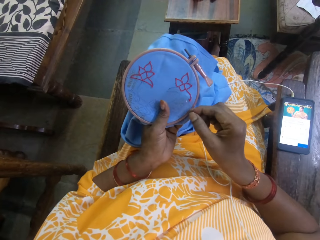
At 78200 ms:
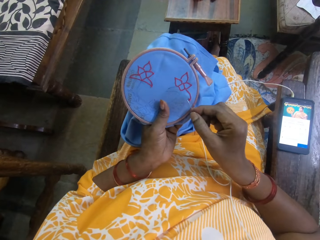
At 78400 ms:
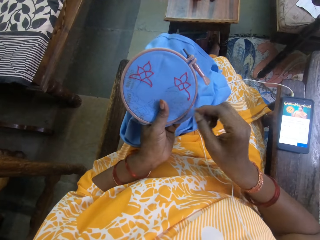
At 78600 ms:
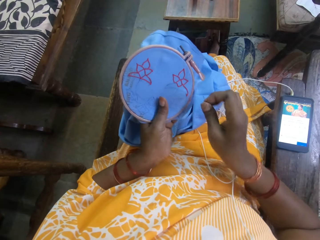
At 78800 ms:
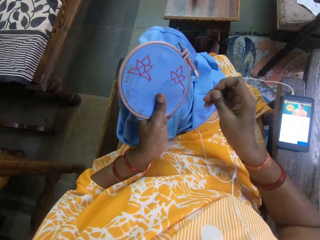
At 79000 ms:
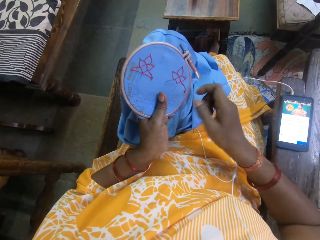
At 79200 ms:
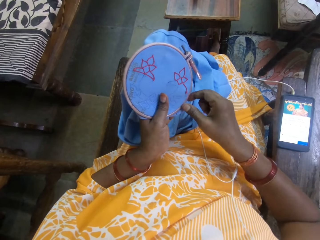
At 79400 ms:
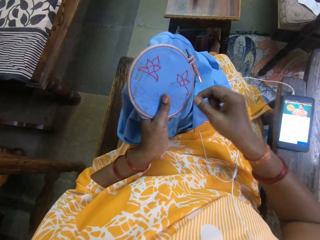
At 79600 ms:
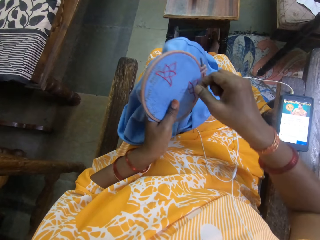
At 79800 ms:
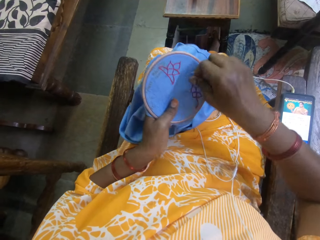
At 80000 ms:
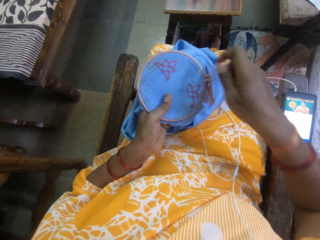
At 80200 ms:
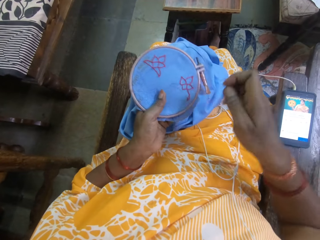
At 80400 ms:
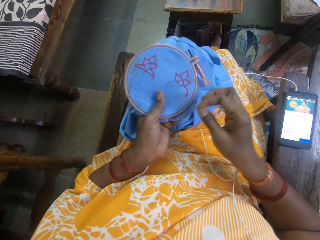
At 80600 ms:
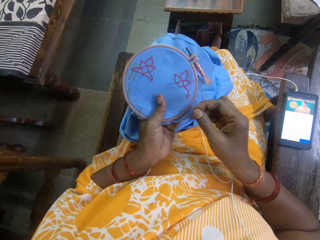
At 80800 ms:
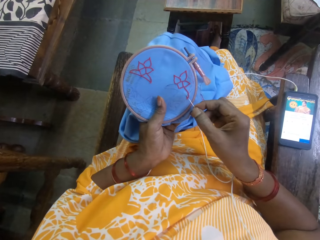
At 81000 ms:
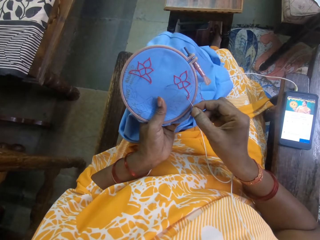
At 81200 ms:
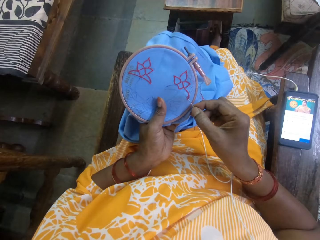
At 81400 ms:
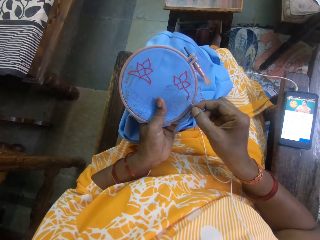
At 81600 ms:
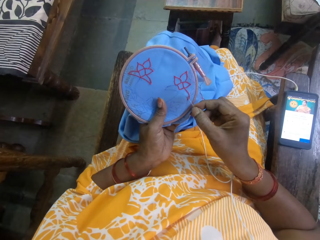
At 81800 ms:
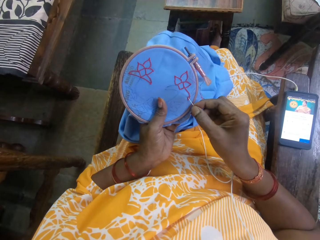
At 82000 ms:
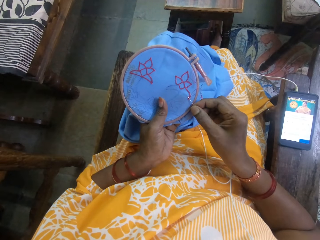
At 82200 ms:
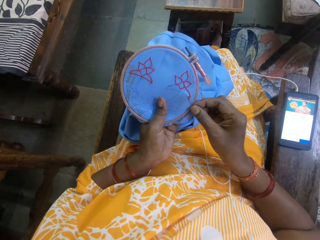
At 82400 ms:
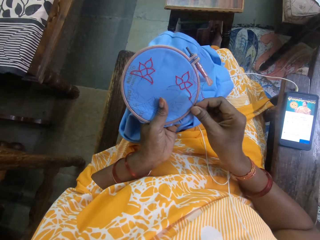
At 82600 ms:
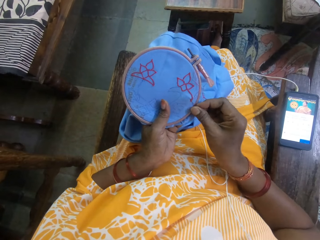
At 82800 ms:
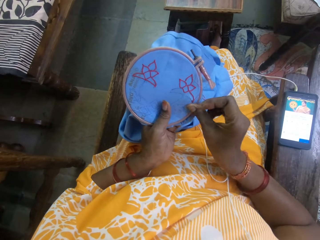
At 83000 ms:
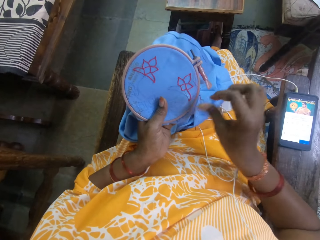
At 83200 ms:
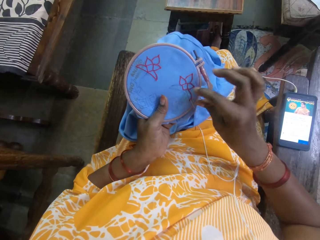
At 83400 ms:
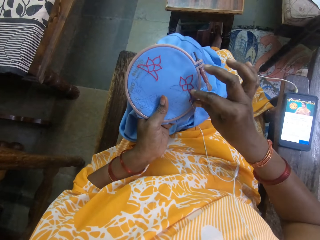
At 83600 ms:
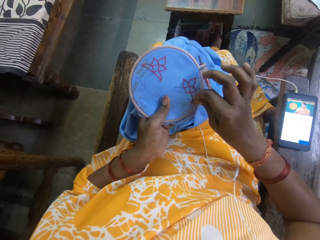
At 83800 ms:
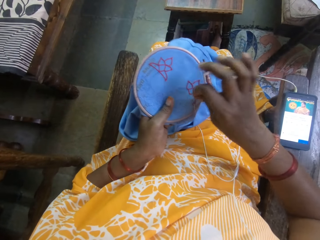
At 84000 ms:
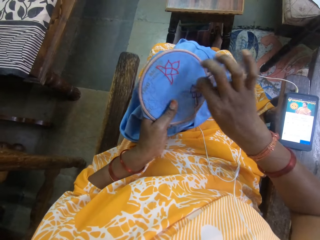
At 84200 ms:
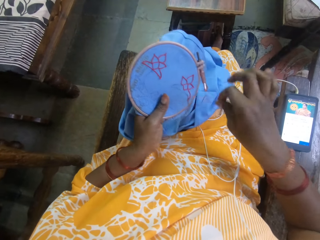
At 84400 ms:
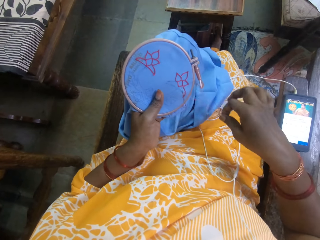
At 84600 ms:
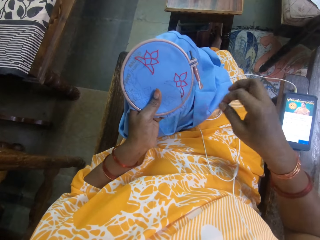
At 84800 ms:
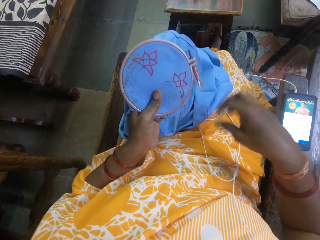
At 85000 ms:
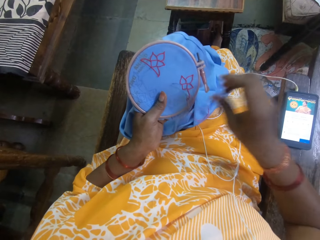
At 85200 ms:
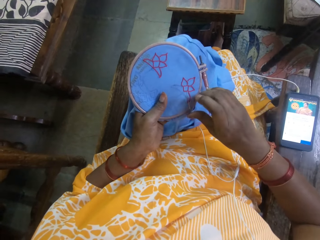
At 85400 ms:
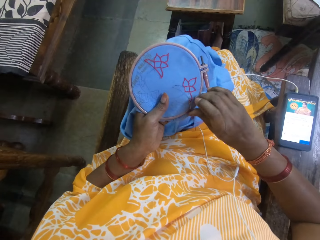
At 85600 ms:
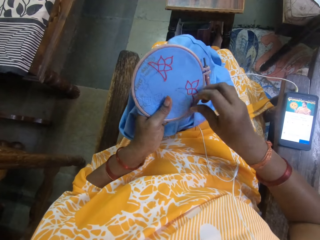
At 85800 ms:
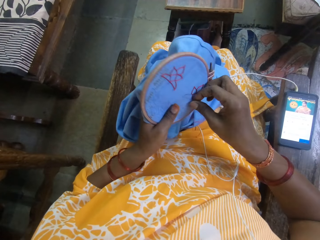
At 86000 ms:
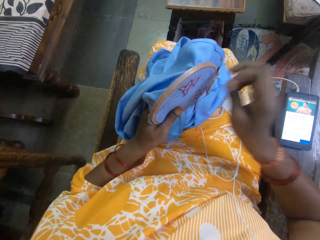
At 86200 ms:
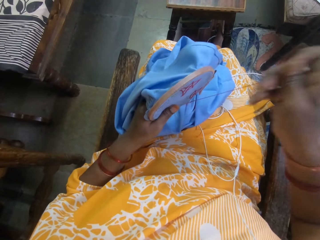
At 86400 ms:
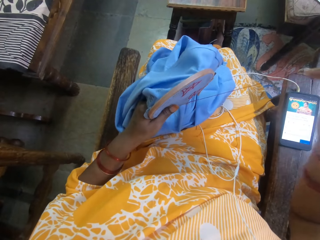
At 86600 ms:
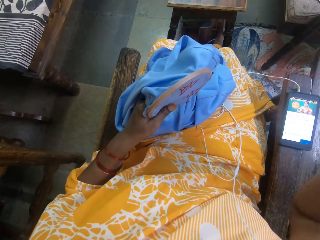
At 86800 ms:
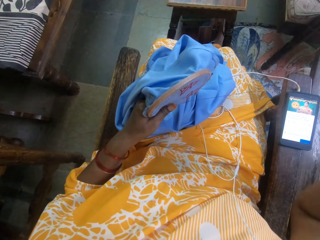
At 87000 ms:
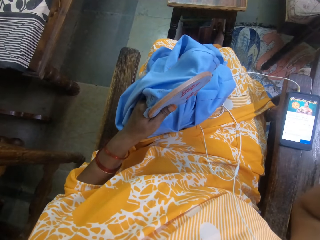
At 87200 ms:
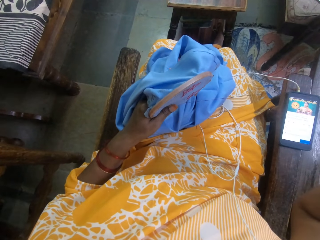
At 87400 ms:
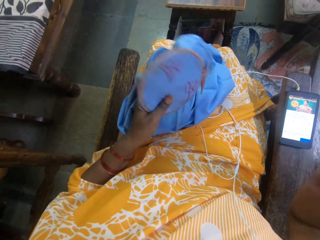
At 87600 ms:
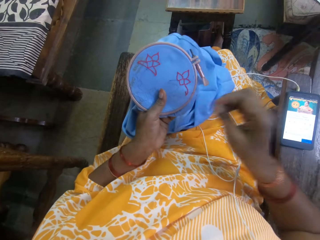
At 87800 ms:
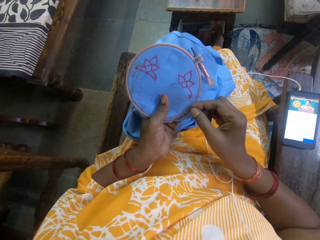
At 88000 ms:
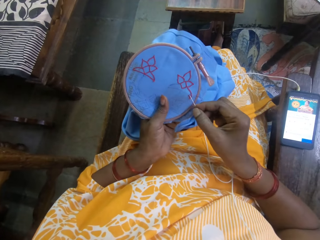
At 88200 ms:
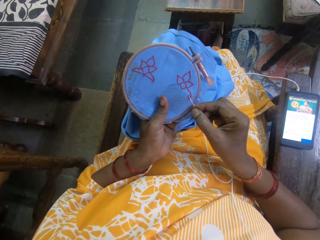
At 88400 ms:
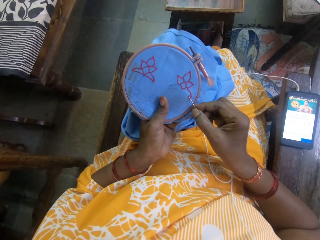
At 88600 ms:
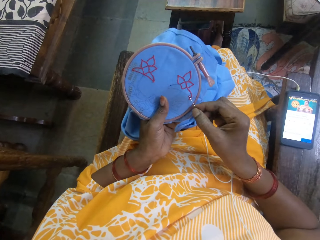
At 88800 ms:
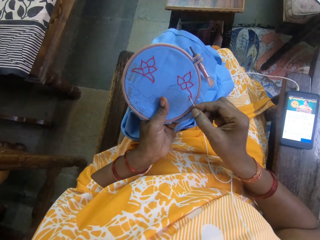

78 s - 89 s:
The camera wearer sews the cloth with a needle. They pull the thread. They sew the cloth with the needle. They pull the thread.

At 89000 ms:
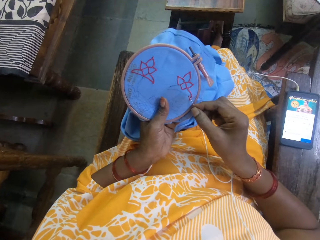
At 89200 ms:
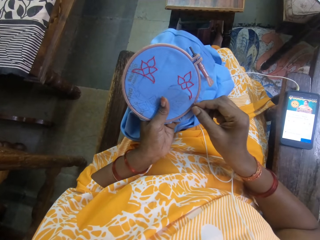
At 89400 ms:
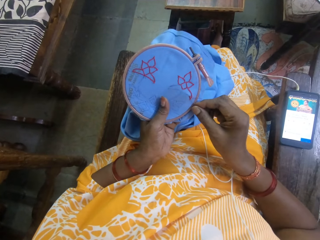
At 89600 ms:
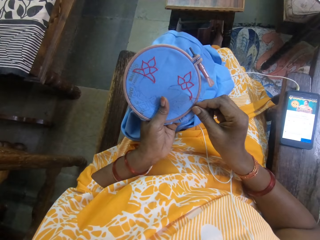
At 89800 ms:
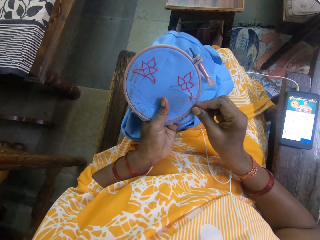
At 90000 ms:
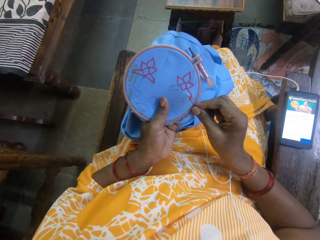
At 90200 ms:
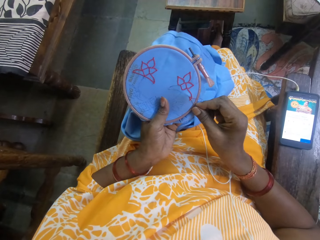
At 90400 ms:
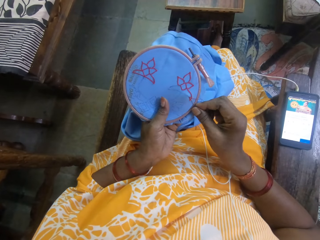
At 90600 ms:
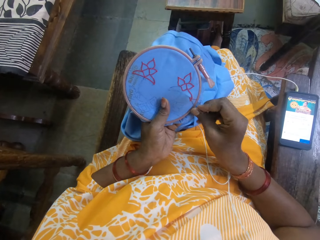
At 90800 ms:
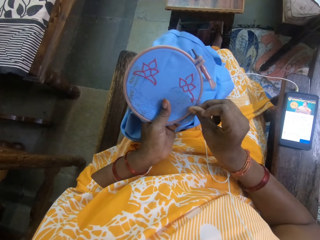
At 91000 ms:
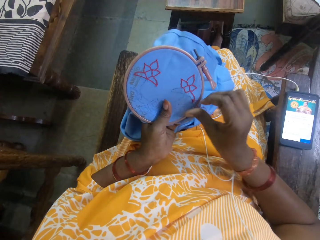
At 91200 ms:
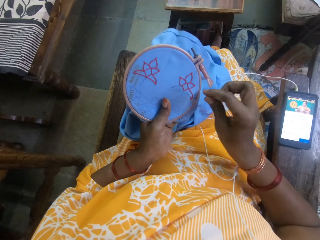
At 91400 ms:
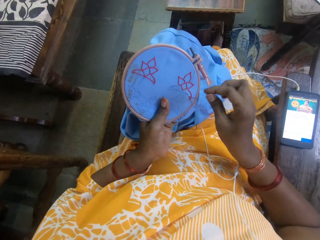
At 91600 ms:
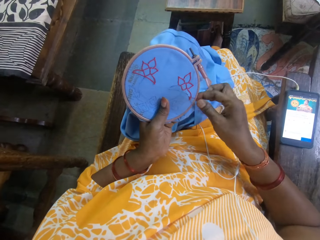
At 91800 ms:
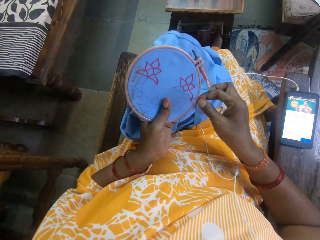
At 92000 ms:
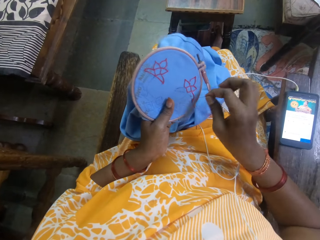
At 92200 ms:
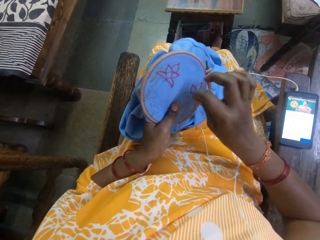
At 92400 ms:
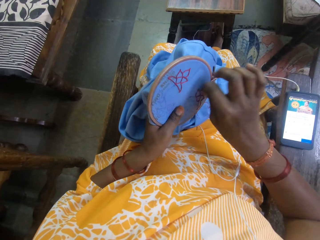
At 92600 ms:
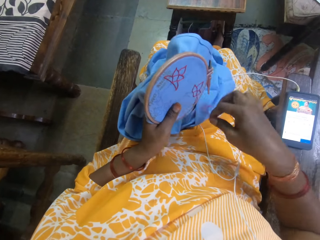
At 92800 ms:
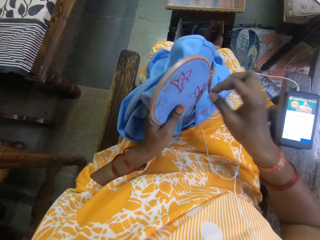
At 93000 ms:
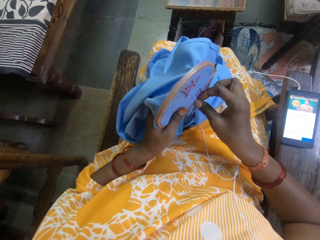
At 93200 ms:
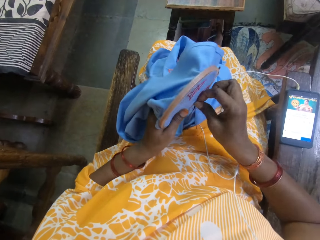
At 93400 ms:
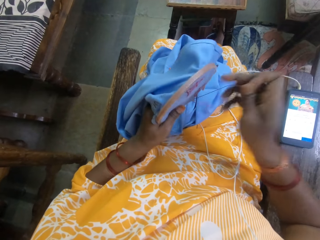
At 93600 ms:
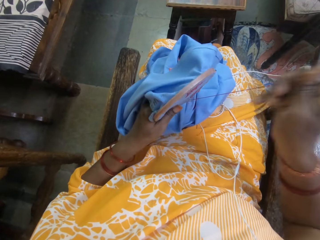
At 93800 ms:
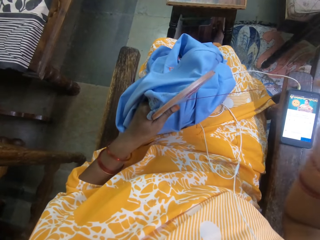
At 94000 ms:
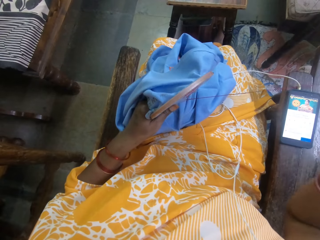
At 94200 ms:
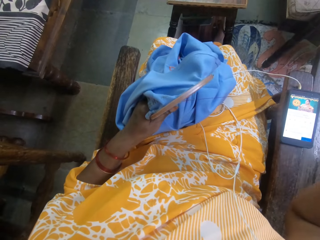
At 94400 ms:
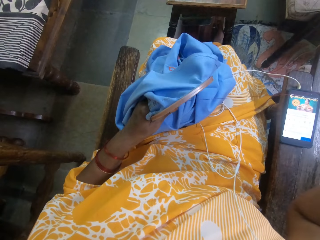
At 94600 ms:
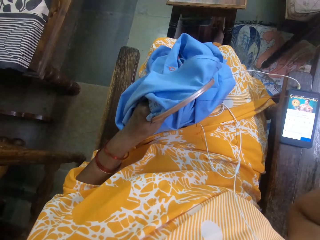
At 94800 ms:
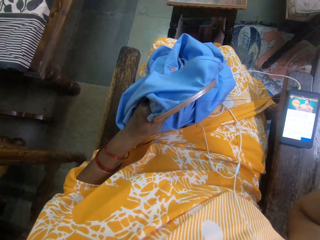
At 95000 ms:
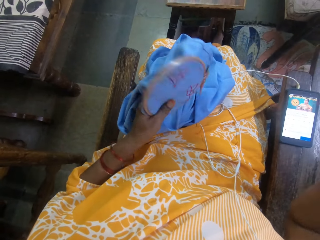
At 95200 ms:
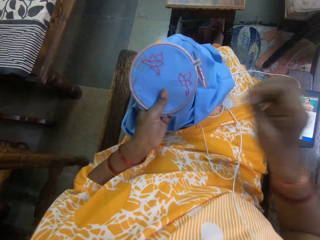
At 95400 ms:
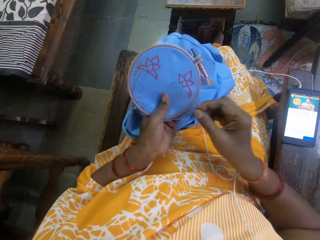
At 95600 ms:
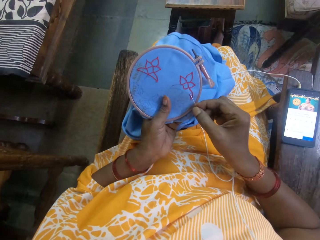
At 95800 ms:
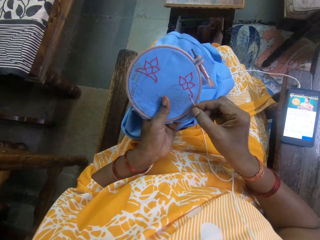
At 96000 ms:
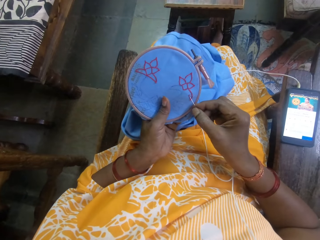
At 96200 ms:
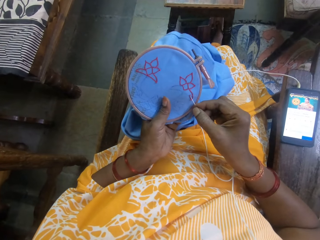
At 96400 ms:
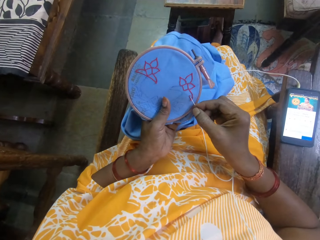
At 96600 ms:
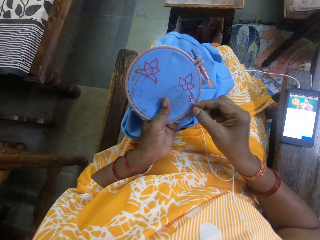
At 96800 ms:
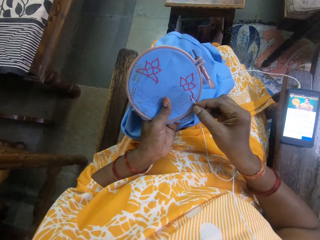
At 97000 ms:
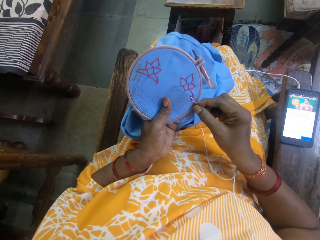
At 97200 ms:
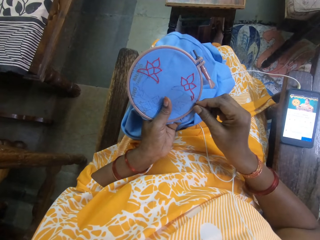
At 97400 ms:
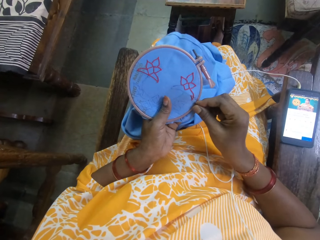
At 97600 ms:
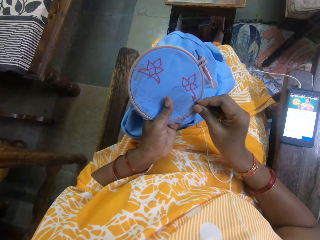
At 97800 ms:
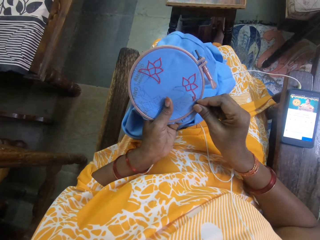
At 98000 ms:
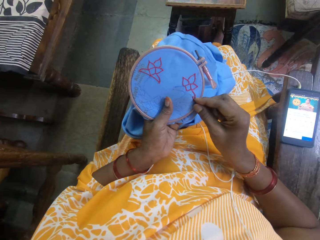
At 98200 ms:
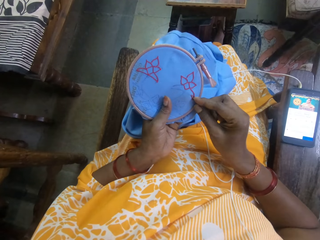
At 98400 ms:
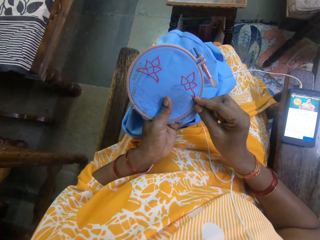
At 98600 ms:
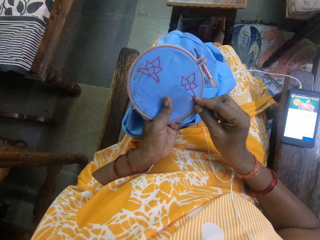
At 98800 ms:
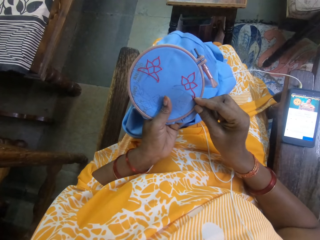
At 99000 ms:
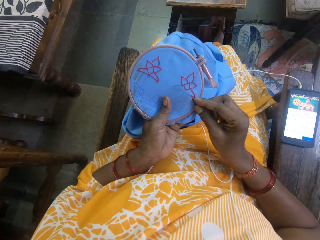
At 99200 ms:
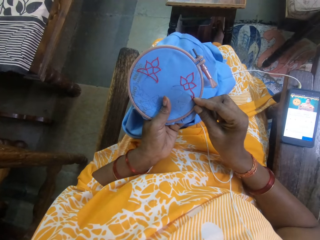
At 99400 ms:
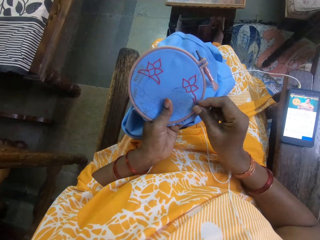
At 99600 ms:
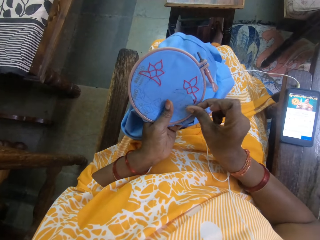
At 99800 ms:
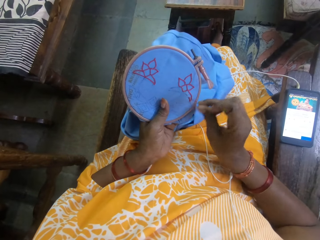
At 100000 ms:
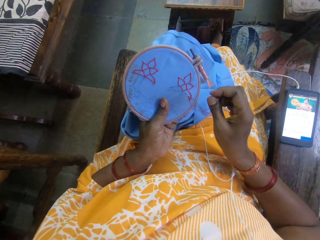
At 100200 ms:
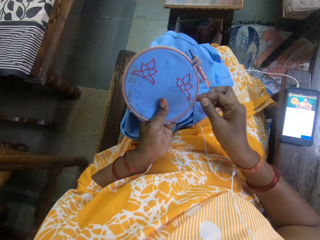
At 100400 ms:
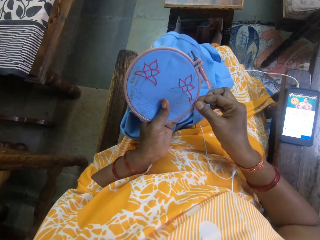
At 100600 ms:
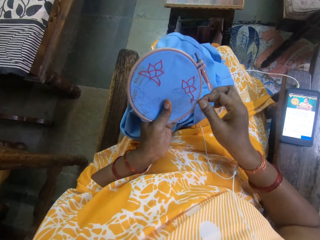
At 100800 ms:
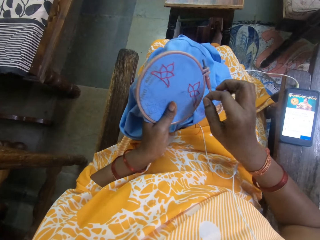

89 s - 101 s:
The camera wearer sews the cloth with a needle. They pull the thread. They pull the needle. They pull the thread. They sew the cloth with the needle.
